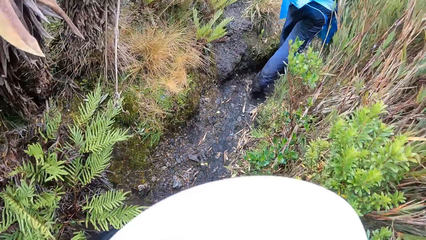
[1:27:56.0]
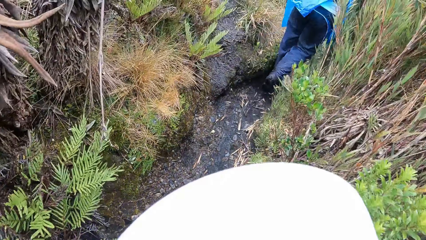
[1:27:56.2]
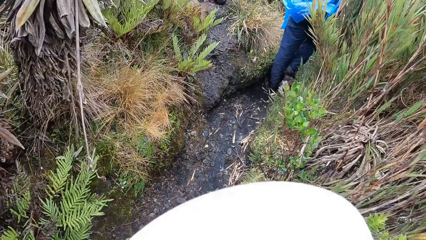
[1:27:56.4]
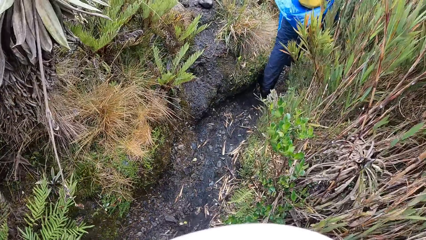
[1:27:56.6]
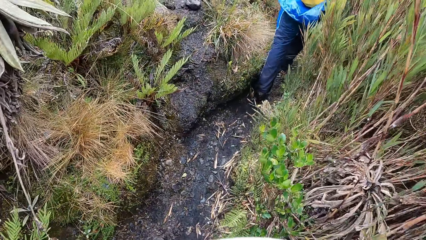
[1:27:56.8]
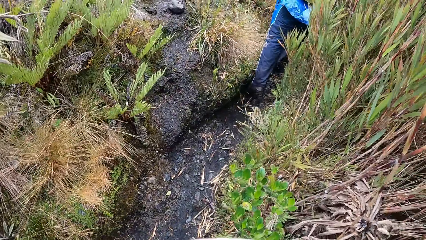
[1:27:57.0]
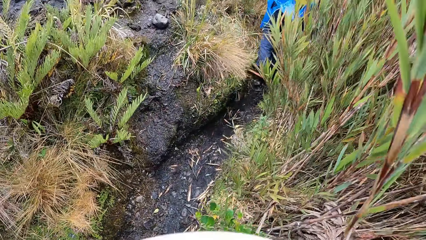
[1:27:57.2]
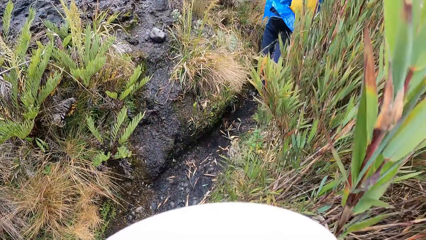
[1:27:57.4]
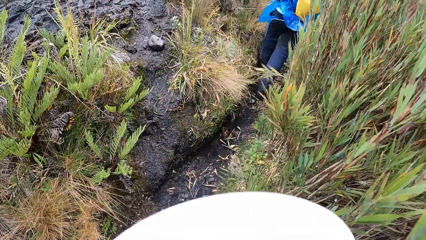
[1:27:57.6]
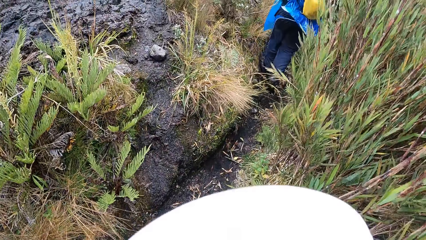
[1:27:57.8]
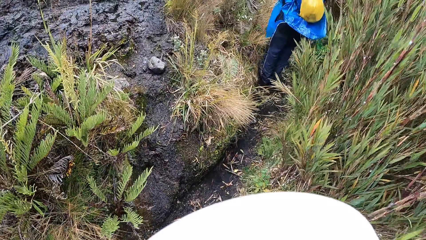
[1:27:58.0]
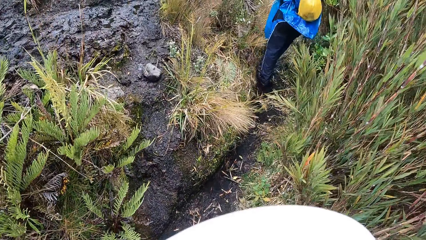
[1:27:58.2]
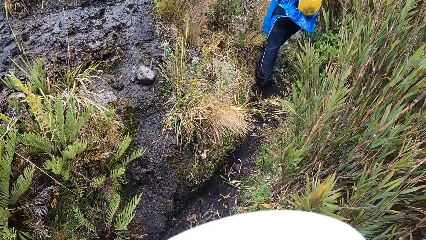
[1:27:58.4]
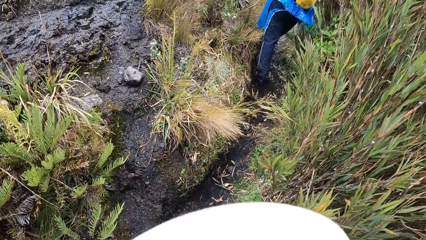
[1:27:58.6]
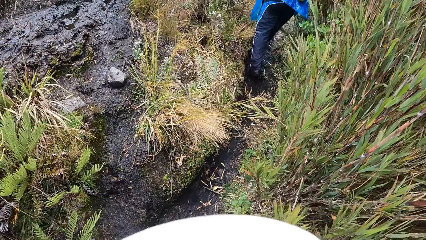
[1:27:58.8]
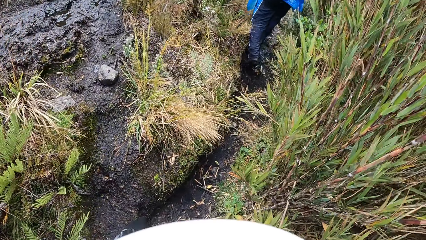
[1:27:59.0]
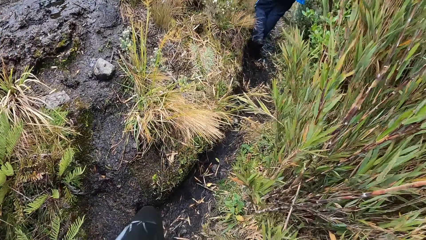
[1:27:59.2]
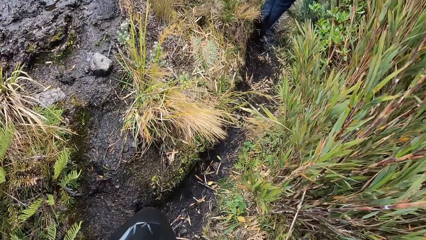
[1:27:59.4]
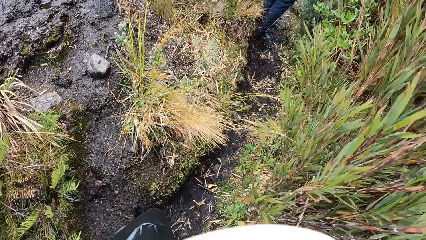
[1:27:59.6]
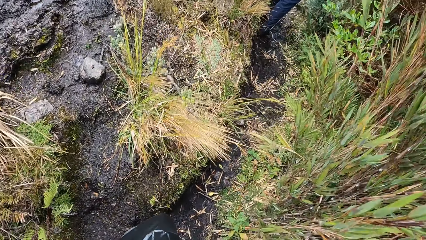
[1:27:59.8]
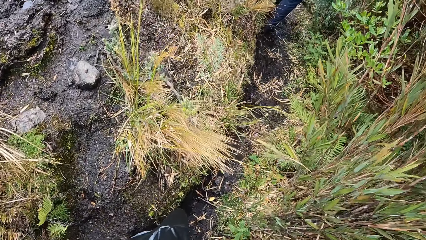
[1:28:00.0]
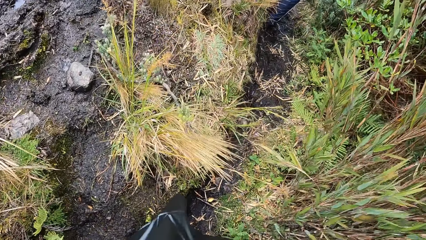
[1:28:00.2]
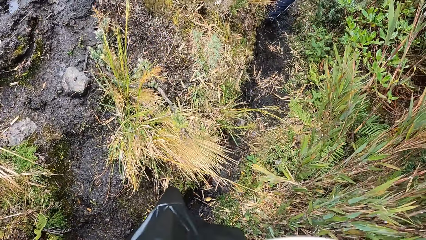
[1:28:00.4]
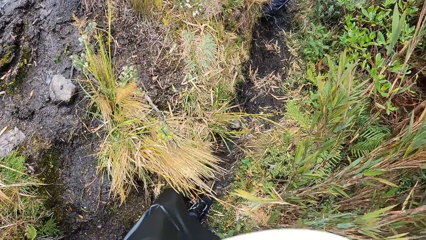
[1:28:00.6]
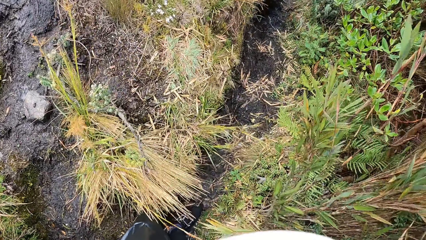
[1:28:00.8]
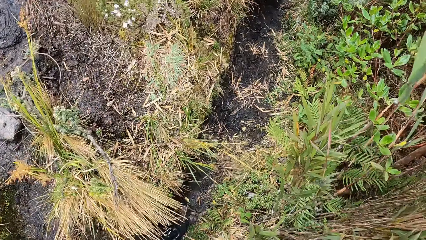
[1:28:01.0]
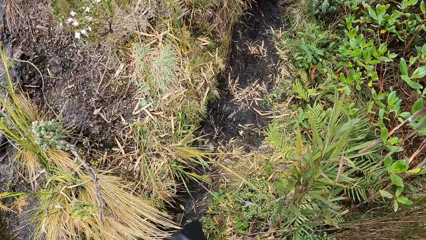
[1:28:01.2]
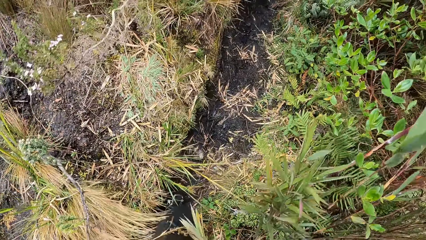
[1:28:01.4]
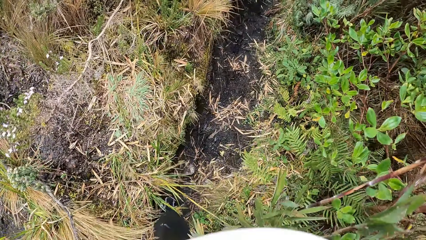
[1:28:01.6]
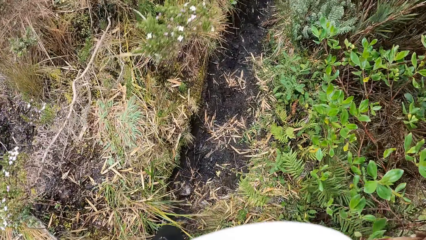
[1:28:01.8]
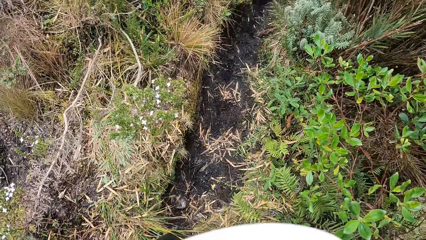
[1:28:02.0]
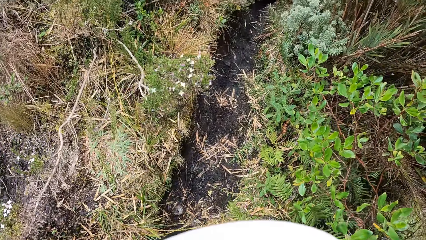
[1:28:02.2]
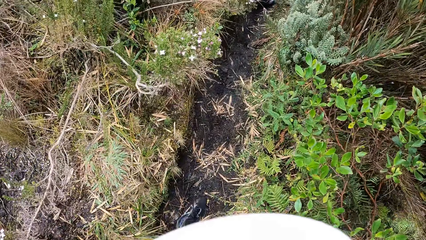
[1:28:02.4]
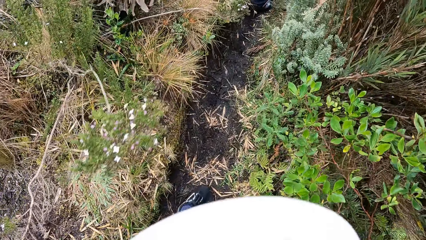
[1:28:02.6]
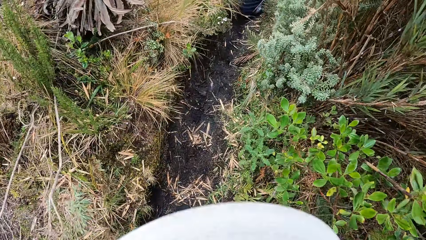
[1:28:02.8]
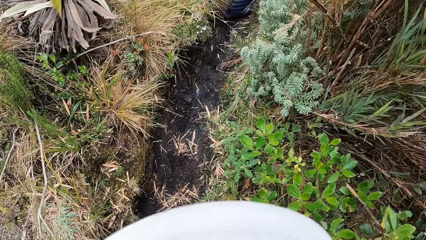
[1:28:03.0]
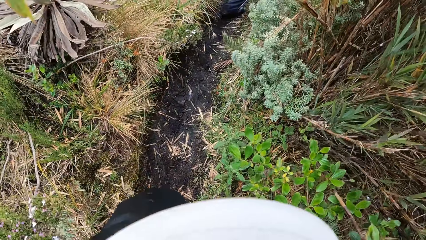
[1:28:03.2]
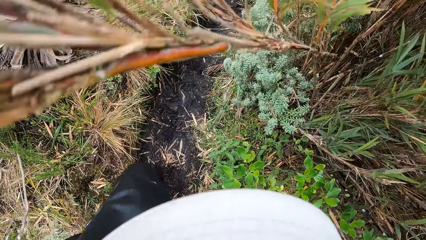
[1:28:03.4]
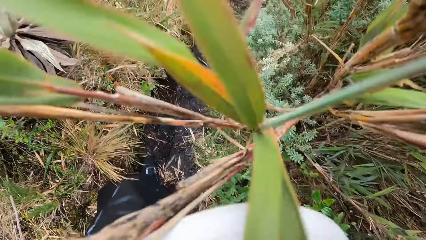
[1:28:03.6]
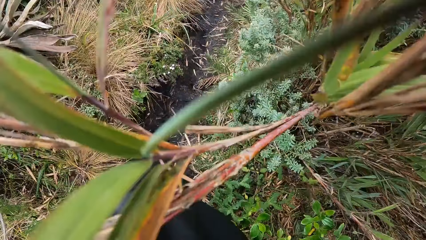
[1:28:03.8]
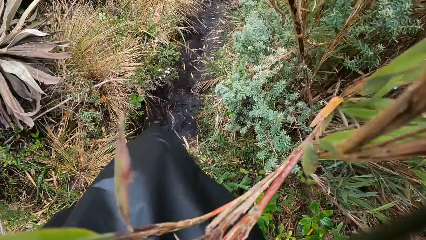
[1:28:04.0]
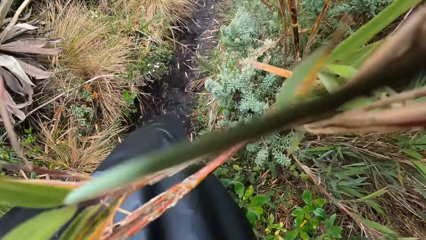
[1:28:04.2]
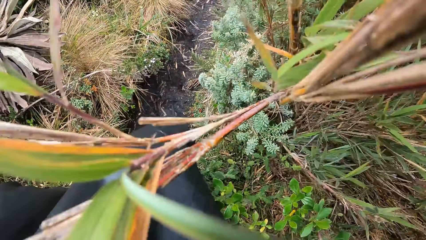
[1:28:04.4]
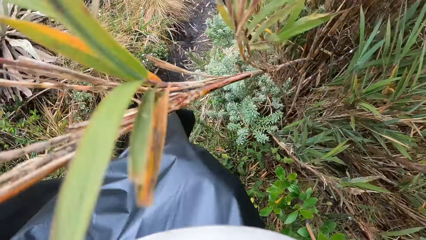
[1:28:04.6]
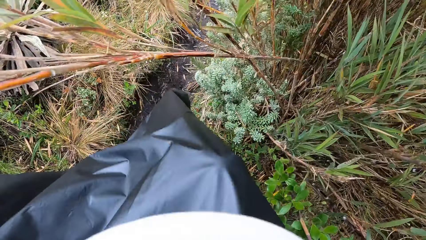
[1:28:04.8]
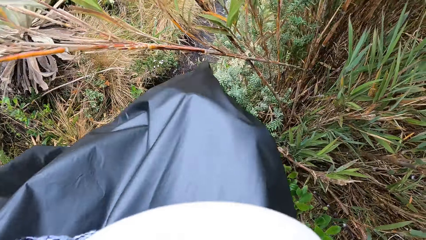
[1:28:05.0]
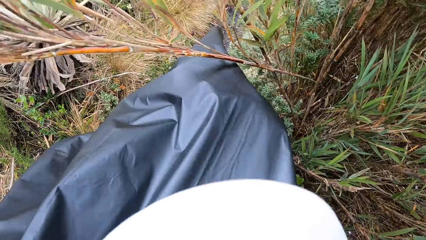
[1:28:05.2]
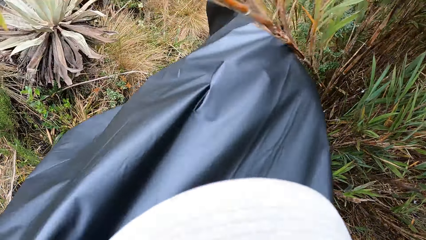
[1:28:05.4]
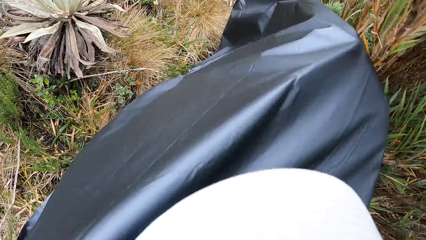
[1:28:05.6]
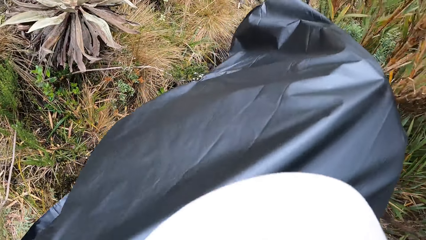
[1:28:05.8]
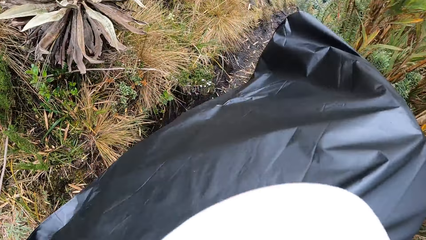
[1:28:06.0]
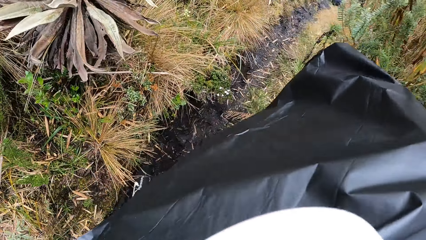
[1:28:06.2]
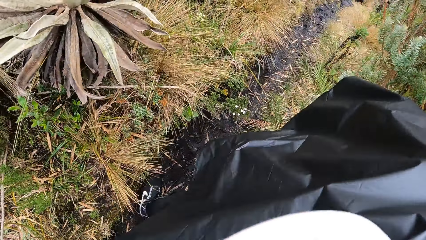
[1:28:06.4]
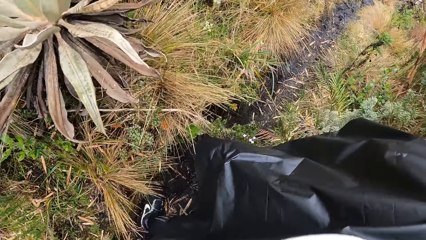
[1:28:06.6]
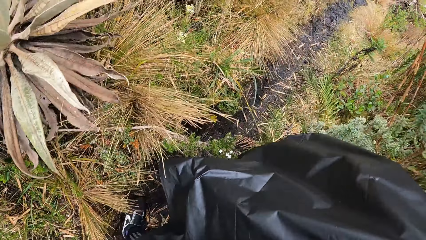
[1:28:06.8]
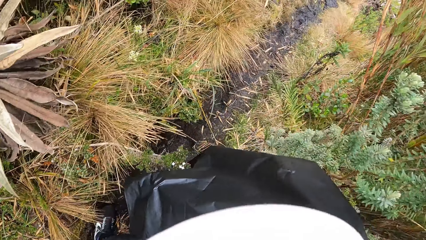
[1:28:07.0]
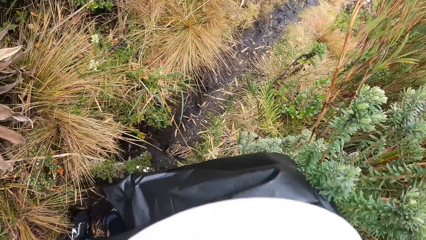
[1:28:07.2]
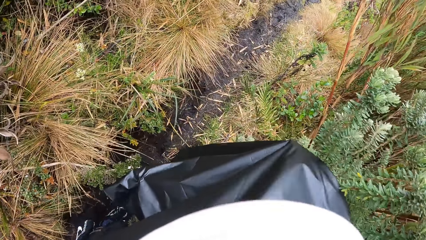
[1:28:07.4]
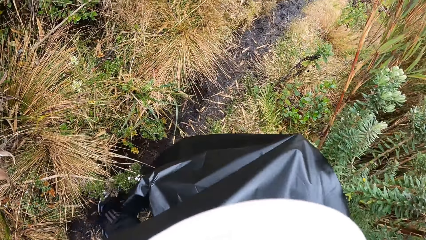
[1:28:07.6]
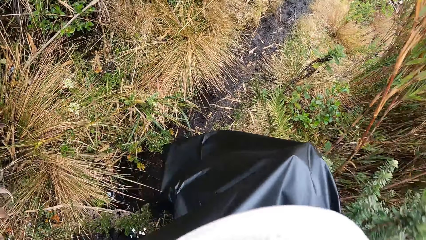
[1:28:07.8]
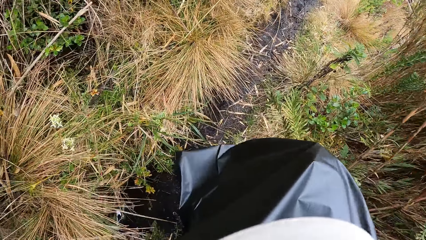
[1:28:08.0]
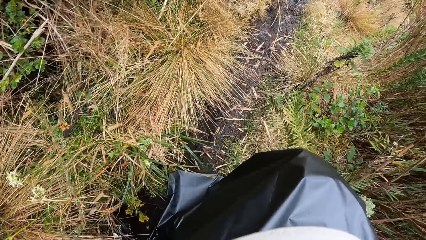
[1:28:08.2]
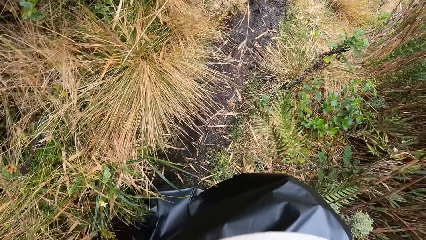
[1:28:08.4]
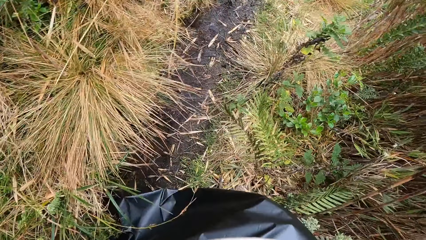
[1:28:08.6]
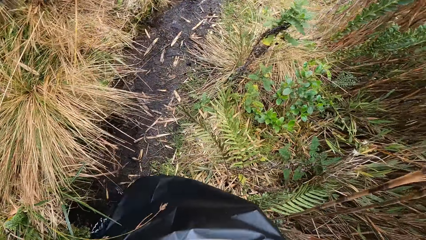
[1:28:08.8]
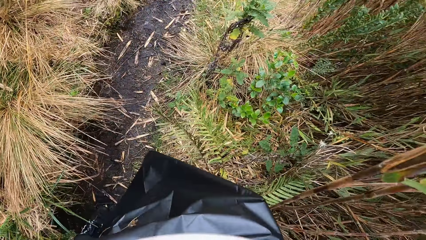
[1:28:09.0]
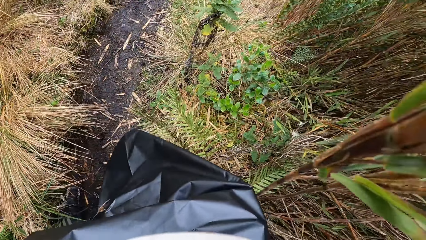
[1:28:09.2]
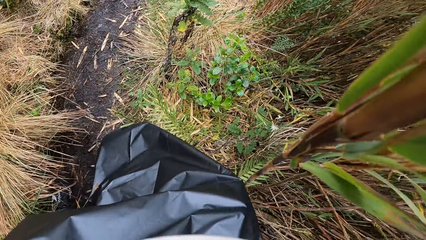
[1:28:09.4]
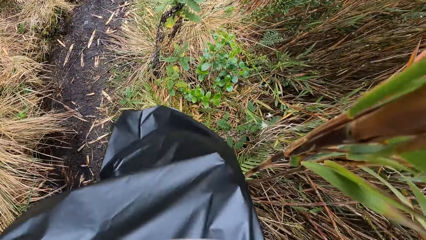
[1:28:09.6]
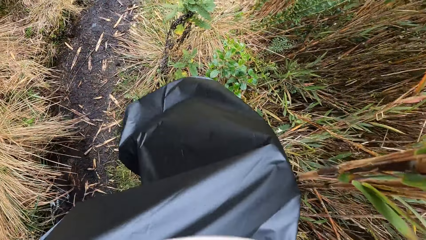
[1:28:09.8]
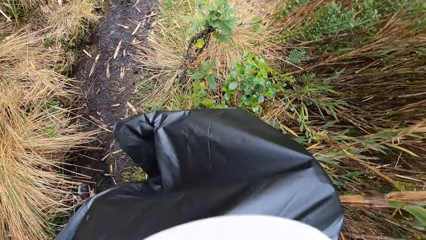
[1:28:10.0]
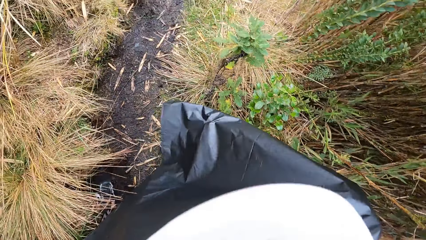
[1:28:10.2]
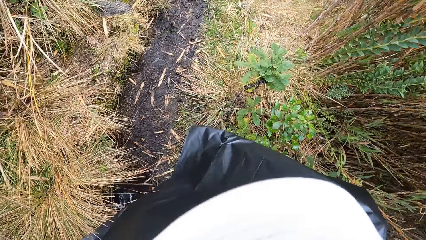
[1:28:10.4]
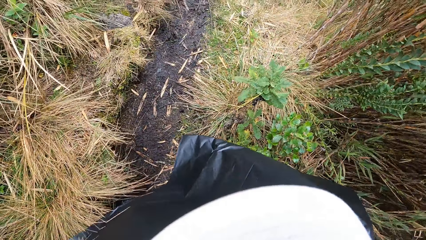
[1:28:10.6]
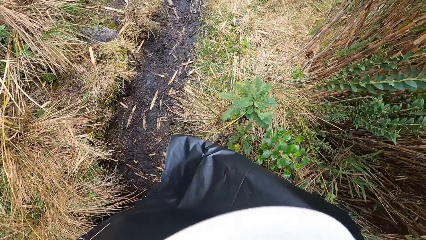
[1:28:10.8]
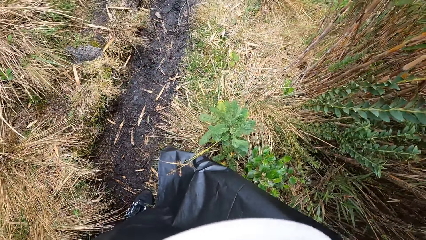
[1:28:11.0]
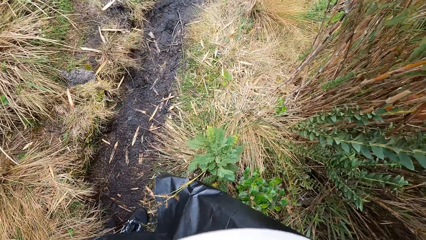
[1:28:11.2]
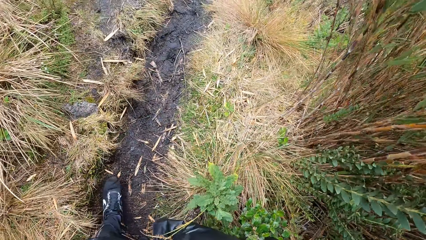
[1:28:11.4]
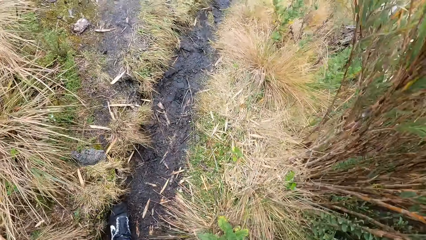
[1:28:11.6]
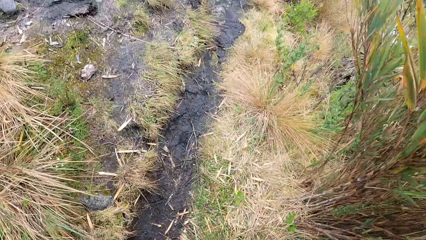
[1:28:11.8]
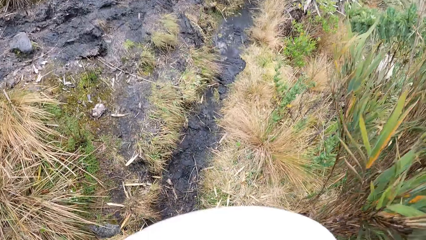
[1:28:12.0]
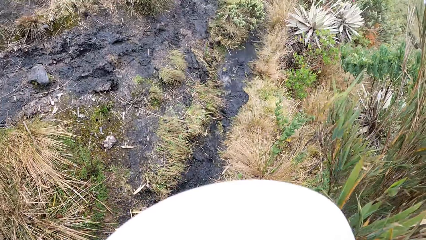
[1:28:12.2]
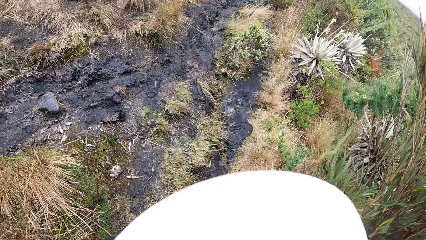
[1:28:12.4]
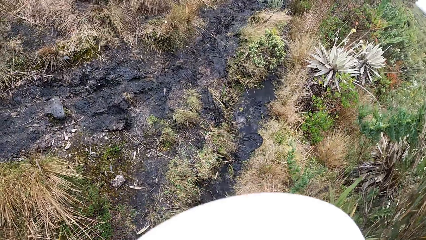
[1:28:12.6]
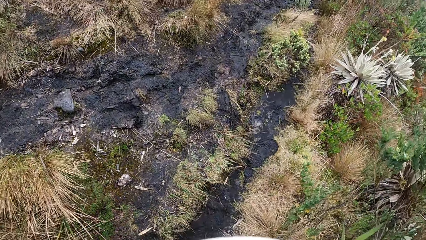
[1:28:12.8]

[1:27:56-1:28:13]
The camera wearer walks behind a man.
